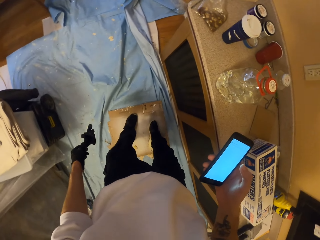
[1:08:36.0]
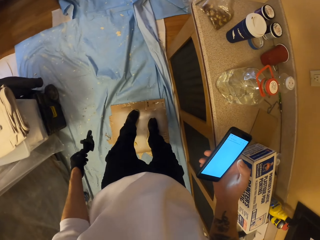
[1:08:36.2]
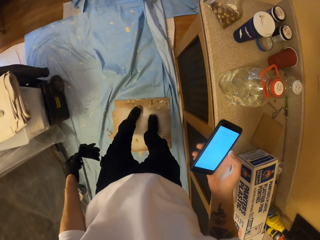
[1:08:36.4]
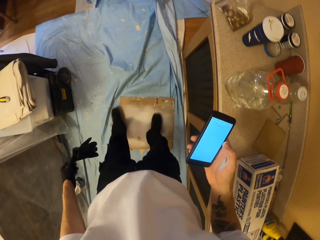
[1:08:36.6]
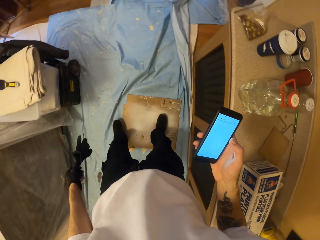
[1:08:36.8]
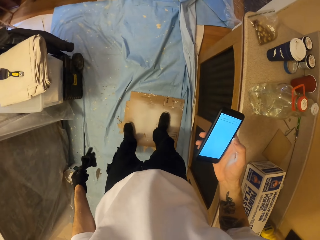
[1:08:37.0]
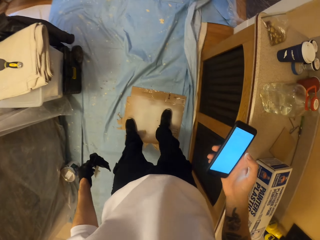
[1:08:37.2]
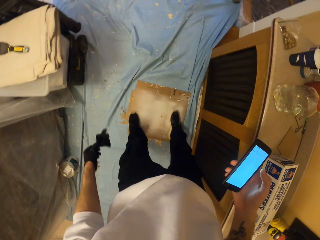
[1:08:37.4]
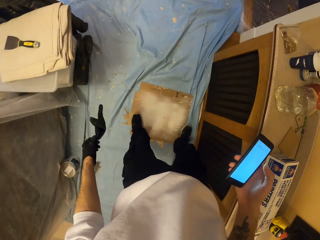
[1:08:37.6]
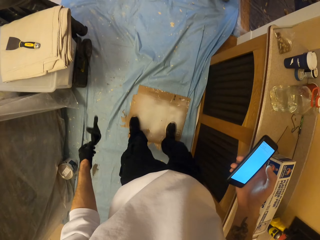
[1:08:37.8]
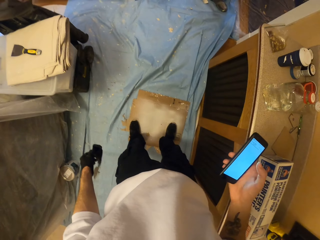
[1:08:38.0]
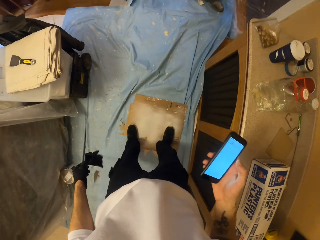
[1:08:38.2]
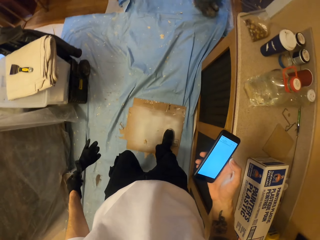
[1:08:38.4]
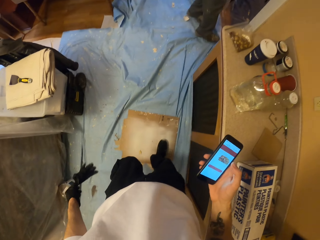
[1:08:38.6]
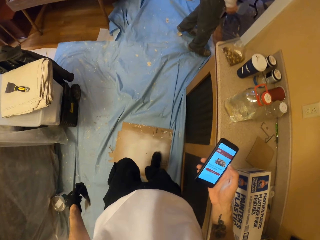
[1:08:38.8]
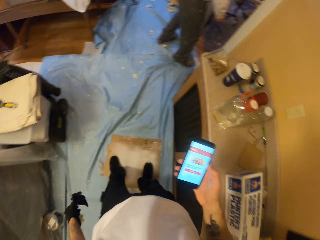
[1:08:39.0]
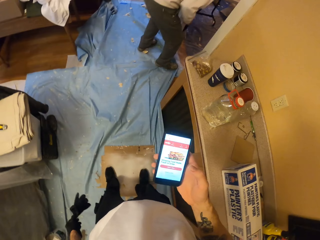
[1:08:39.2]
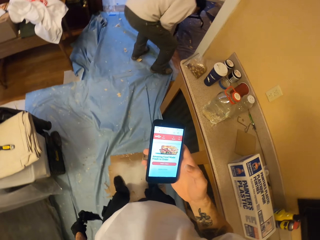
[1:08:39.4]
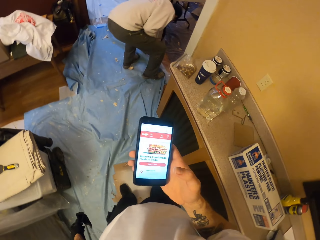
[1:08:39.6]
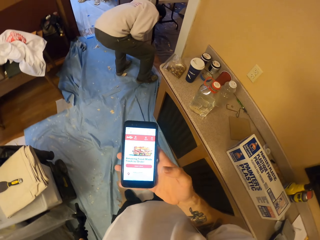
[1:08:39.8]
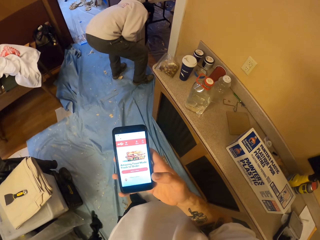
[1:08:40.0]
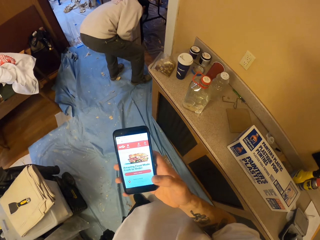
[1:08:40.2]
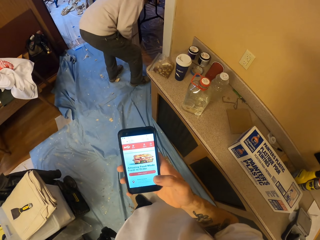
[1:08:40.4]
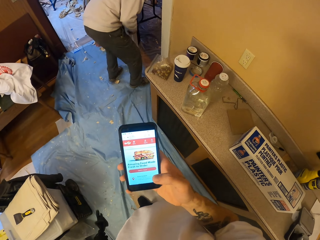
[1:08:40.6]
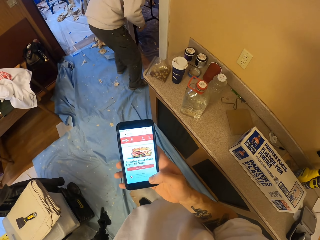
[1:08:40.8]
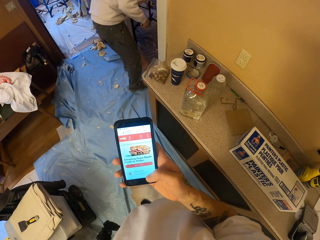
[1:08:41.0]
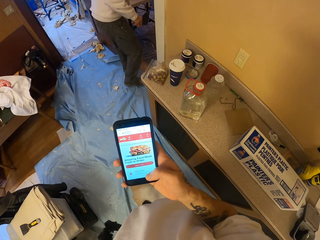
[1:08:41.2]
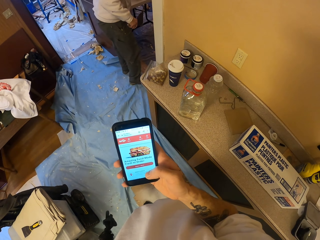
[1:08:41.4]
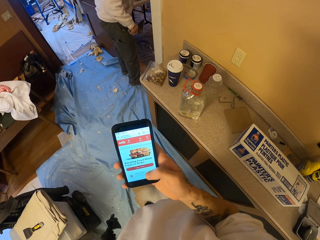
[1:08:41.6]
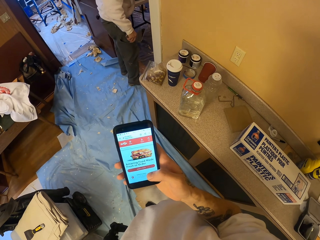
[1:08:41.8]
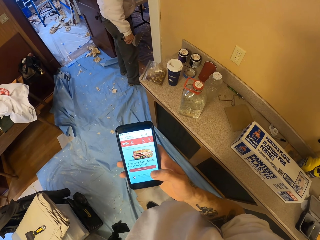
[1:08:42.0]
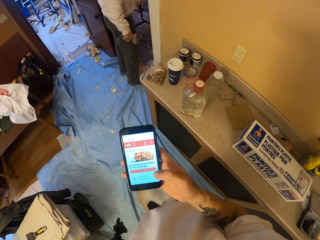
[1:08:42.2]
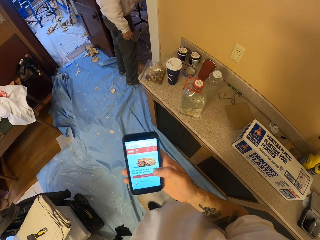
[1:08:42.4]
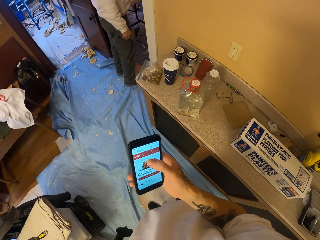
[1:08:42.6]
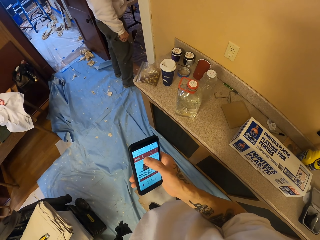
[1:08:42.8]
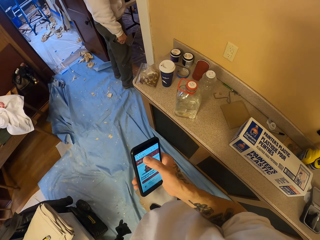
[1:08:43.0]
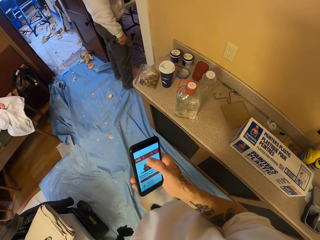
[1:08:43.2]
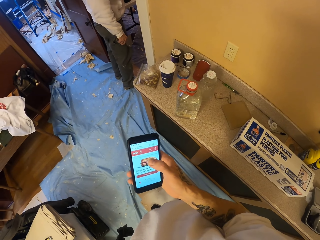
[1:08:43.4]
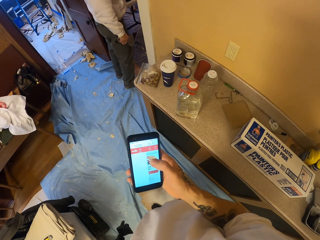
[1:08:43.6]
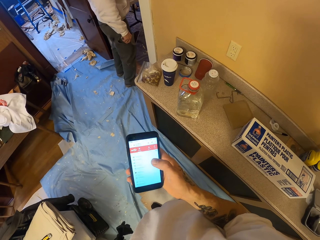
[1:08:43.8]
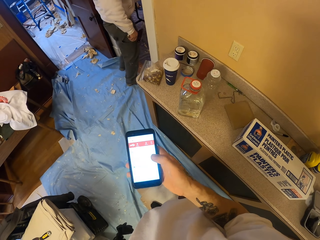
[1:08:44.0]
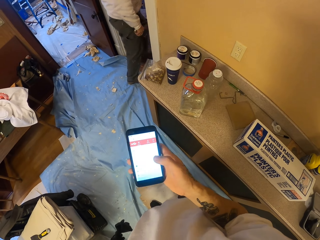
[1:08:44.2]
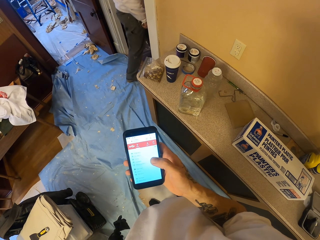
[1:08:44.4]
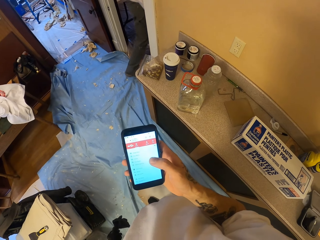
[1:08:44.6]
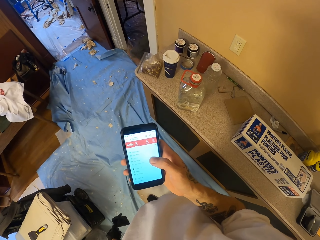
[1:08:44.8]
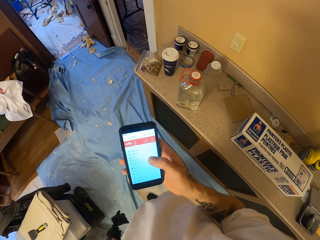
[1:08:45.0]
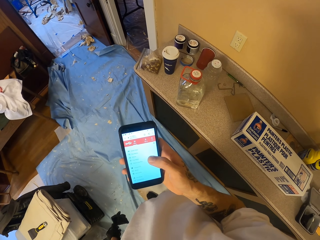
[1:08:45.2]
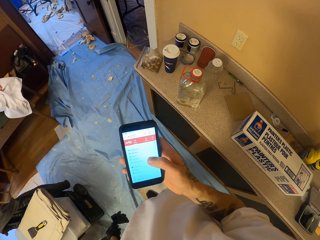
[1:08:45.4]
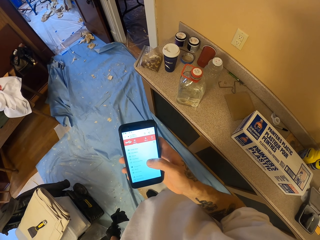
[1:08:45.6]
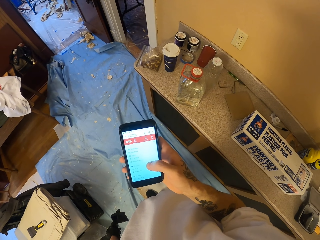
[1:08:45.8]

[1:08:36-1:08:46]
The camera wearer turns around. They rub the legs on the wood. They stare at the phone and operate the phone.

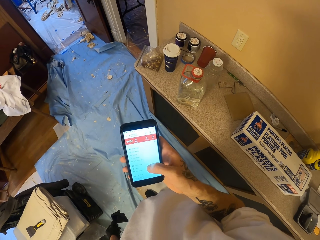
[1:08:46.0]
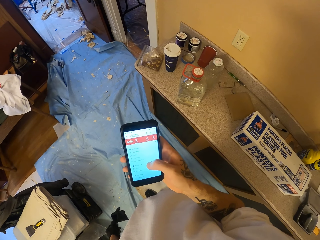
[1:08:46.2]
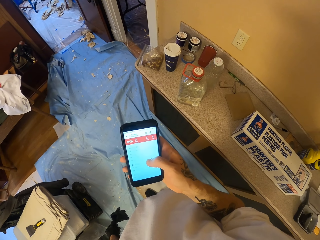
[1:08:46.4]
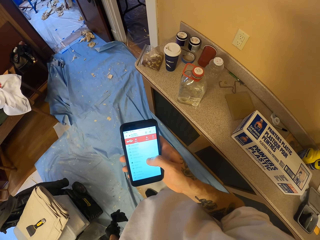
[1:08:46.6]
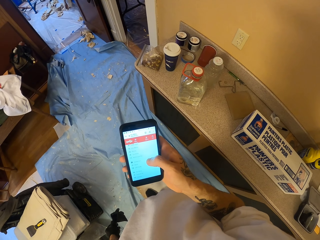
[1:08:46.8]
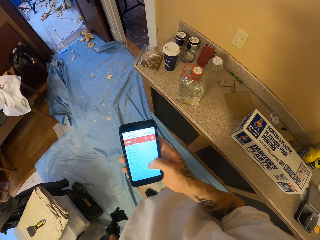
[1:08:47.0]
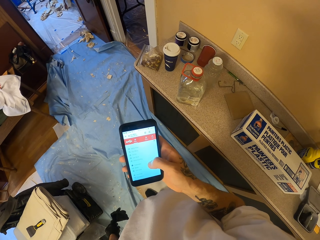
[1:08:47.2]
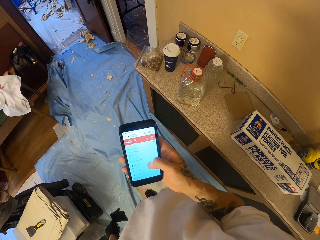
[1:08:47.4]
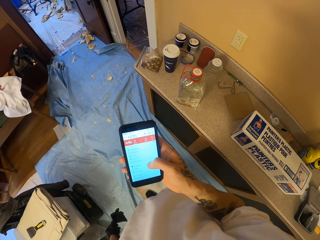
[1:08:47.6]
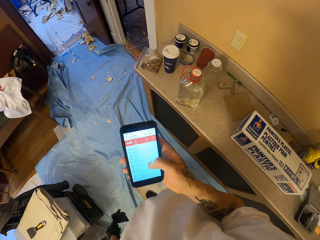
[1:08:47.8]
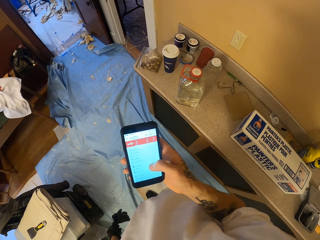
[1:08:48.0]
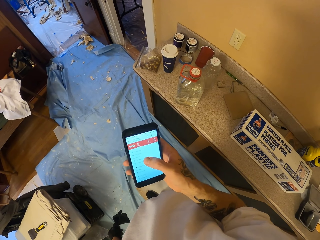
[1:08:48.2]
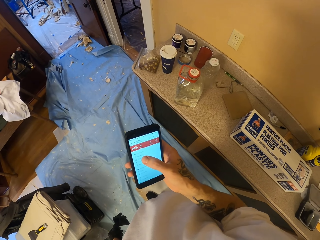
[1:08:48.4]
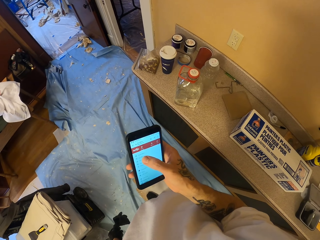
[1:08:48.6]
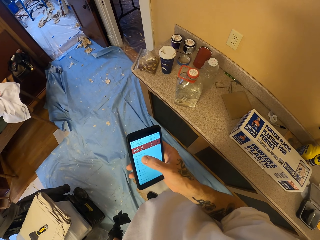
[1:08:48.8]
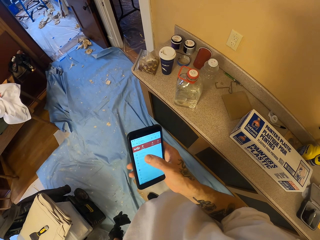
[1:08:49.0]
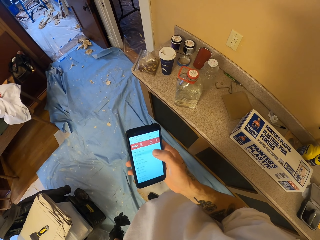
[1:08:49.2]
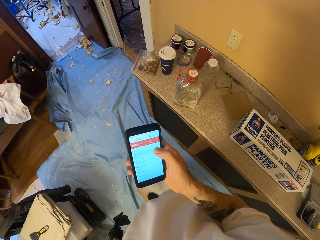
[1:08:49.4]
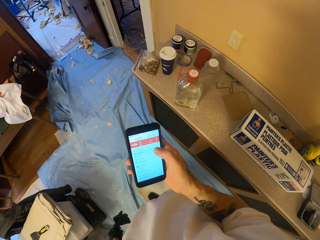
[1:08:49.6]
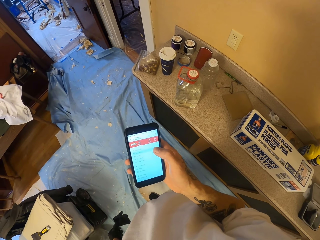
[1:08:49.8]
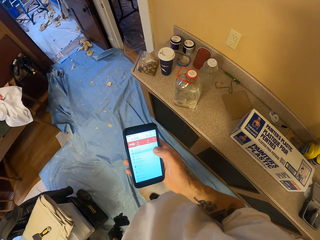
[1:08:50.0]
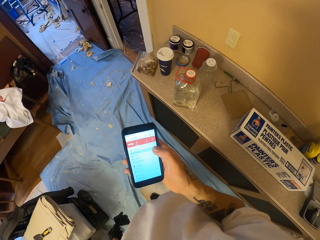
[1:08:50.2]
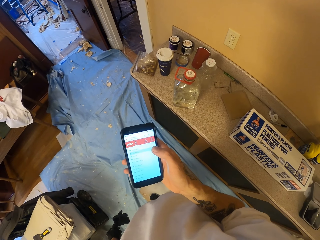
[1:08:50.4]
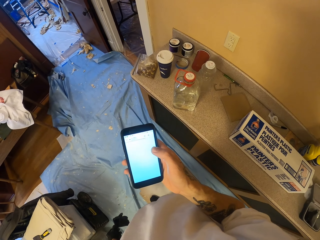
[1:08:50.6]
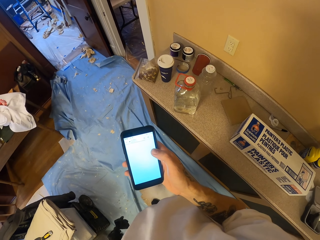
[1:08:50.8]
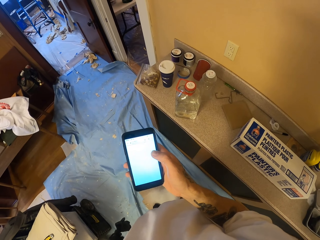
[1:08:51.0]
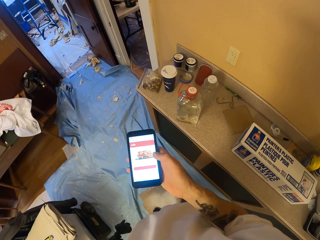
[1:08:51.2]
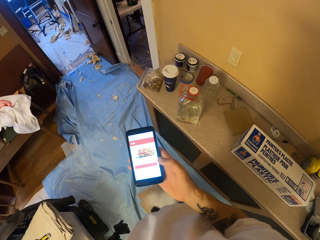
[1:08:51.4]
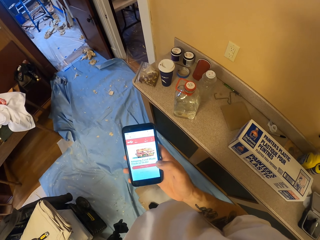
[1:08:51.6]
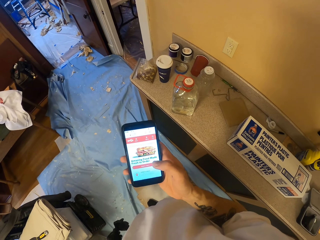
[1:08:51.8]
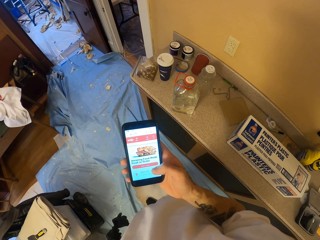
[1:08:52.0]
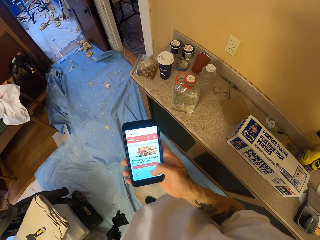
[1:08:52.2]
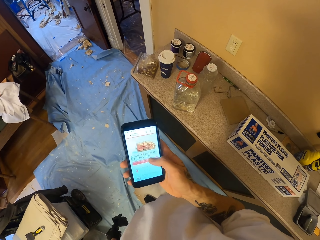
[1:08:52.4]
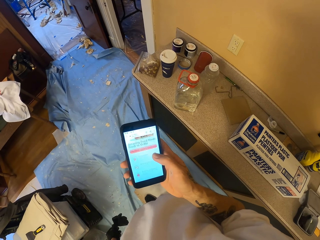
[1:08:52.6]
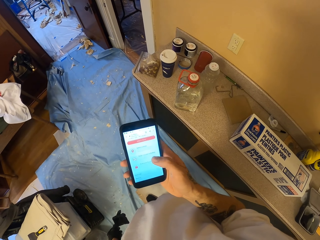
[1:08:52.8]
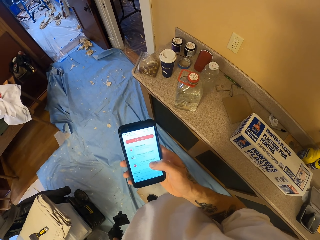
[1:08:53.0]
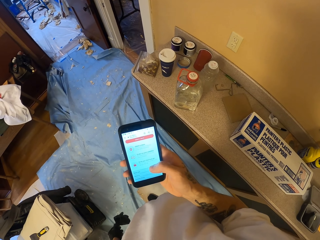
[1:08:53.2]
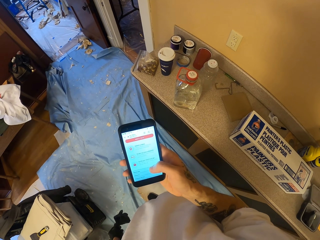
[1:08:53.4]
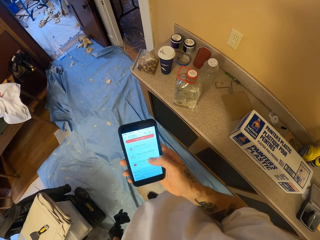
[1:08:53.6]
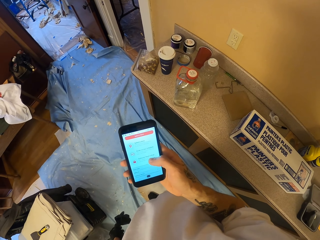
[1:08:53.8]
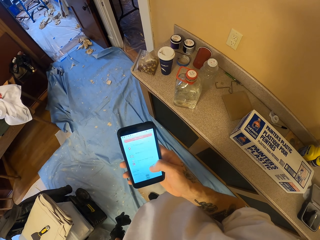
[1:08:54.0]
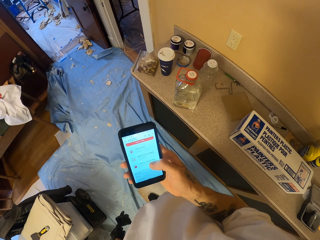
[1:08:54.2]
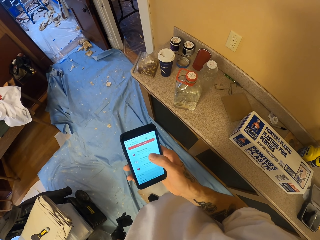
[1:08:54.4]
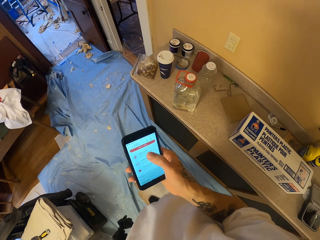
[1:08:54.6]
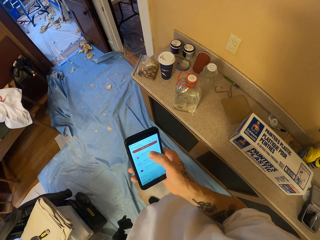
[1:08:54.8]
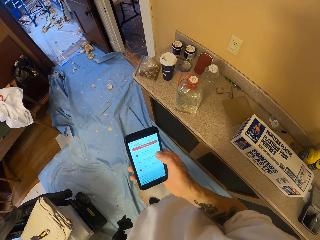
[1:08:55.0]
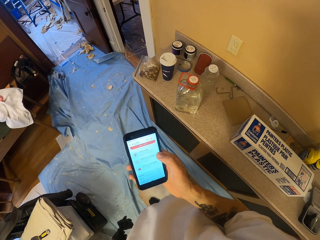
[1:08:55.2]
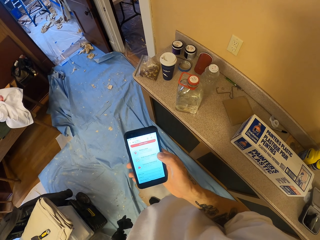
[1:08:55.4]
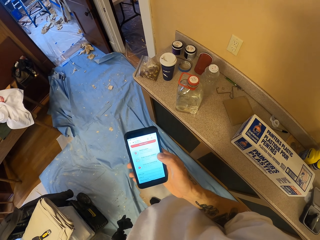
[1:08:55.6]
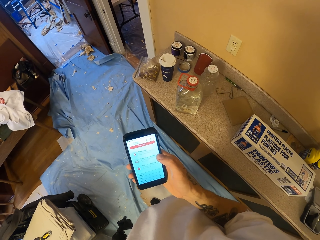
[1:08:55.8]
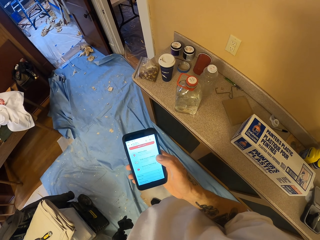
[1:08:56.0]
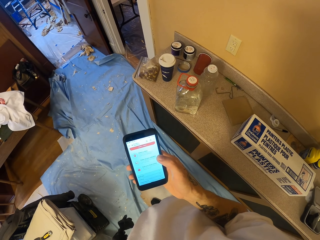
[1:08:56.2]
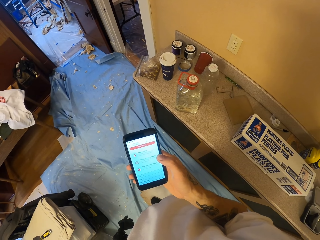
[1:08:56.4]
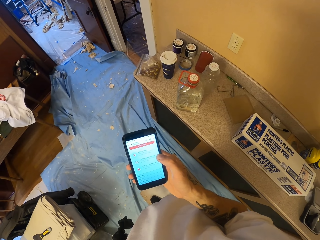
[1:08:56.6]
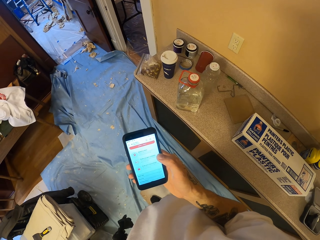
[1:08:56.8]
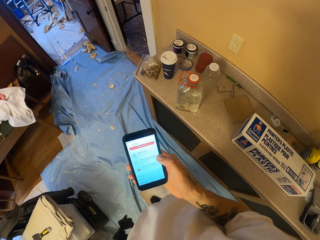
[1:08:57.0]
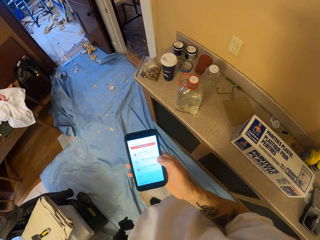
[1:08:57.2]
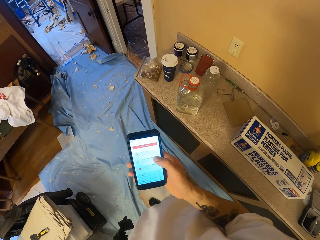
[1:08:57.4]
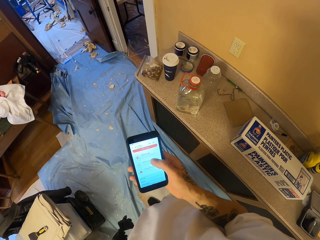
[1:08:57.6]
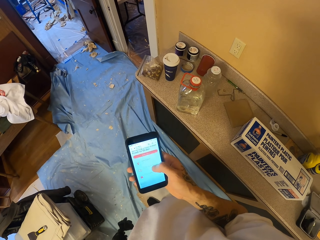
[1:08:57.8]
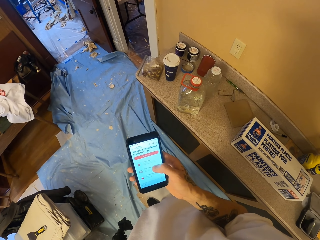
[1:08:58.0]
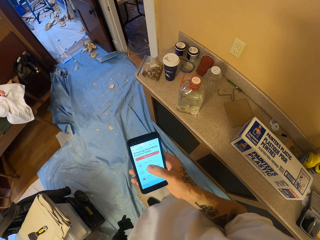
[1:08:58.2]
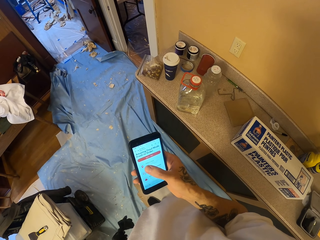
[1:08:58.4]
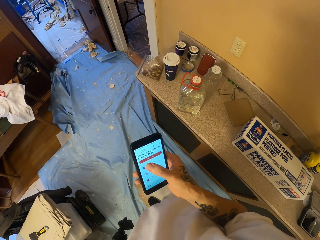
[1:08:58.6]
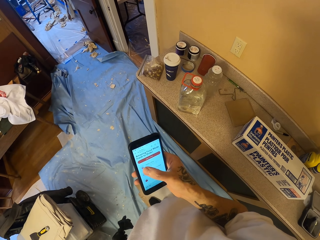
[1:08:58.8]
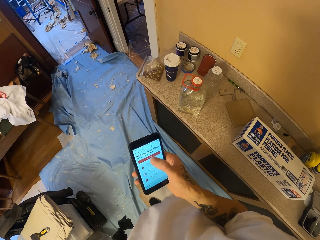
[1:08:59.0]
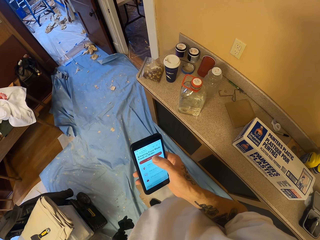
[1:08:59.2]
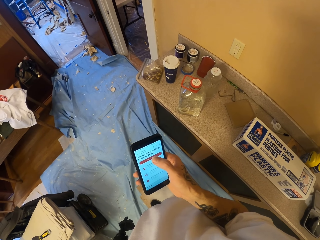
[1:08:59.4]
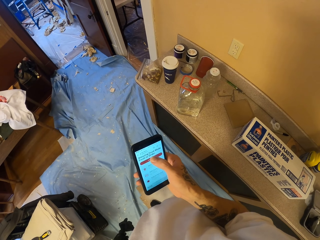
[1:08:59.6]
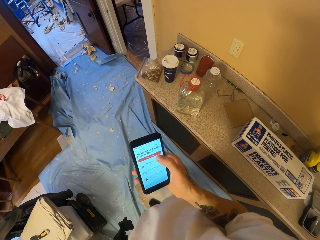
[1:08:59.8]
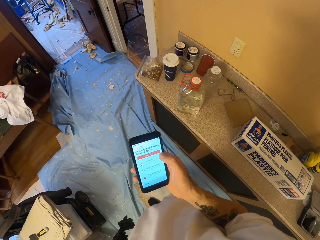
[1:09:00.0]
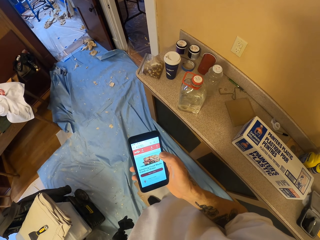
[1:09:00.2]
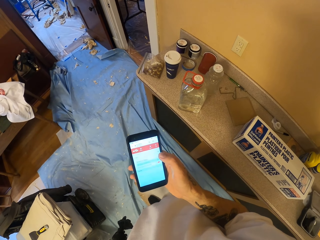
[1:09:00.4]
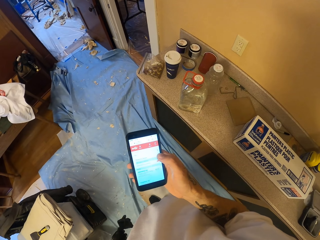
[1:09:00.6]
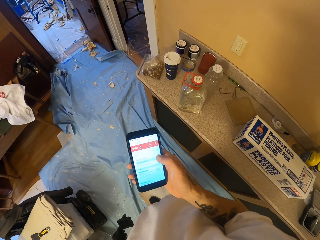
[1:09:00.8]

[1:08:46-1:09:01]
The camera wearer stares at the phone. They operate the phone repeatedly.
